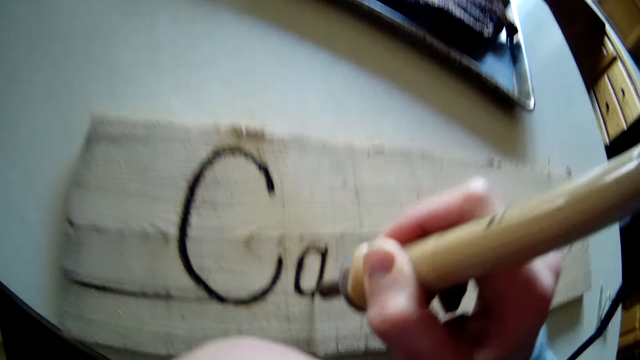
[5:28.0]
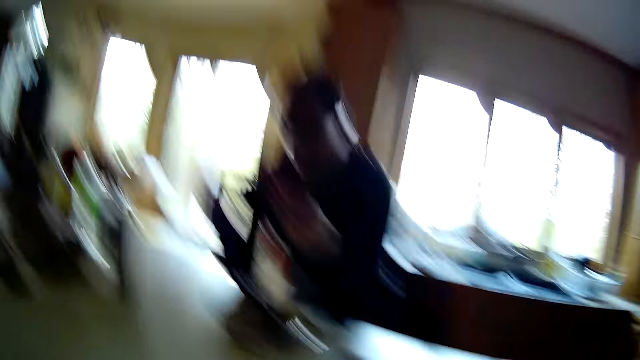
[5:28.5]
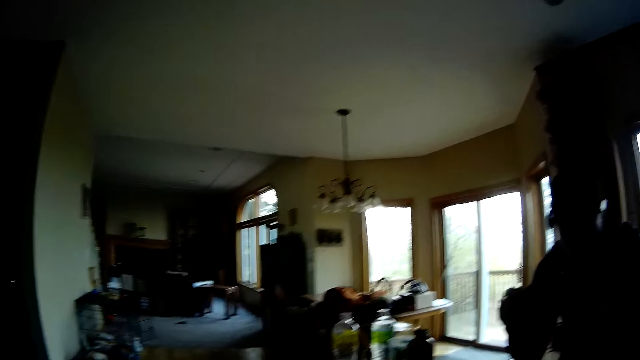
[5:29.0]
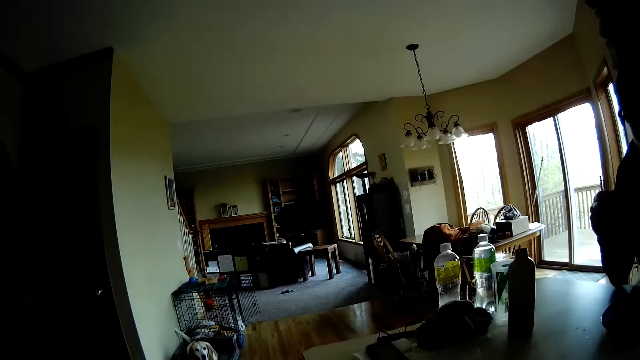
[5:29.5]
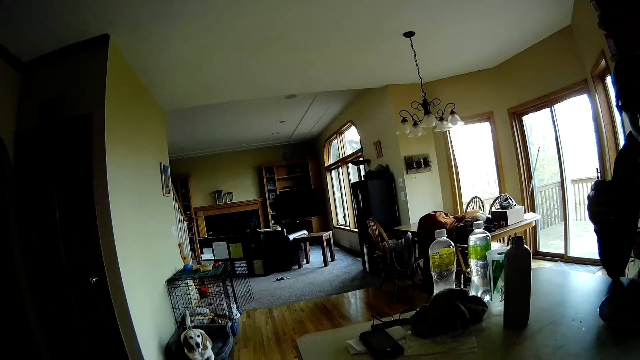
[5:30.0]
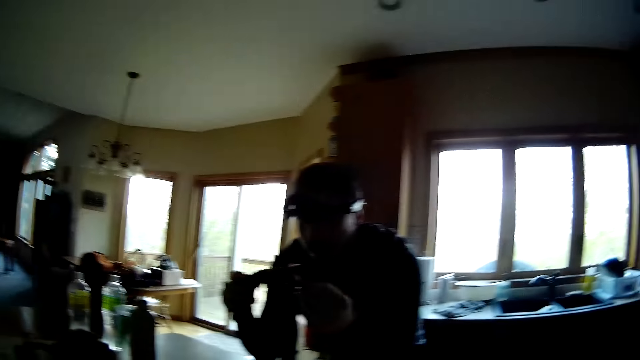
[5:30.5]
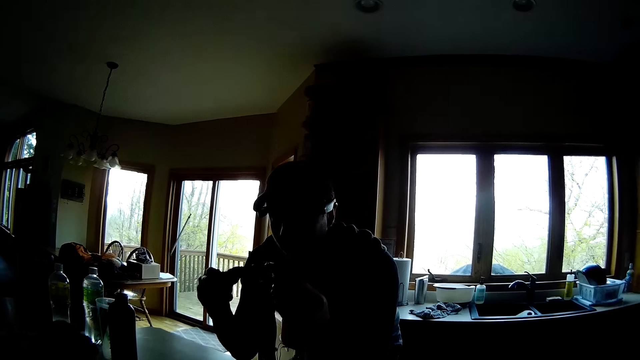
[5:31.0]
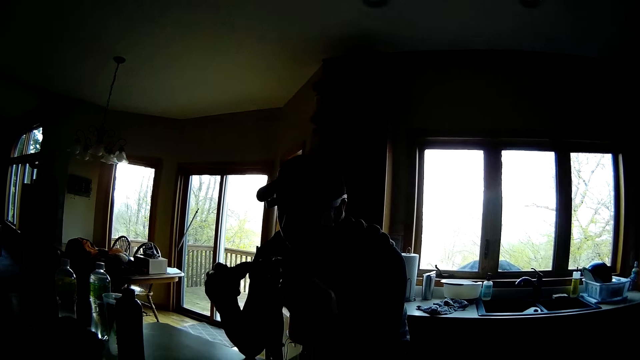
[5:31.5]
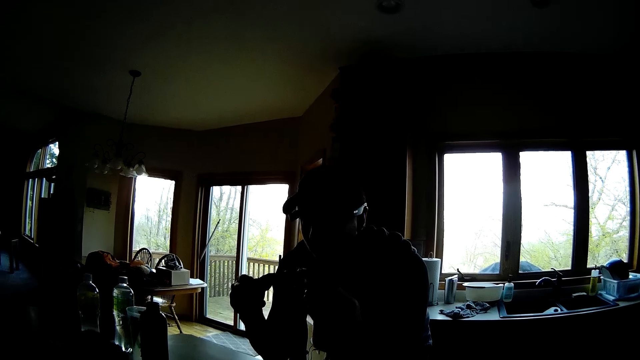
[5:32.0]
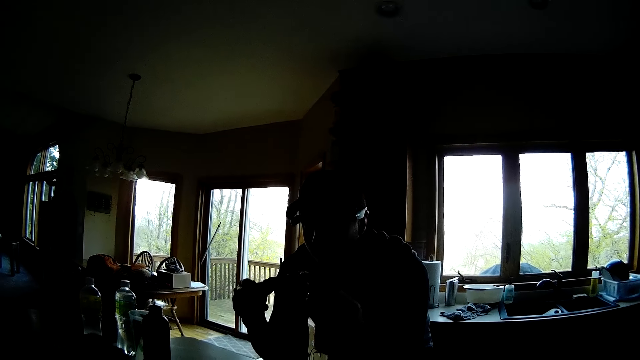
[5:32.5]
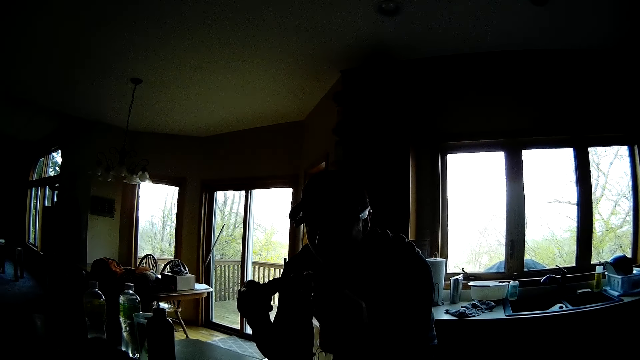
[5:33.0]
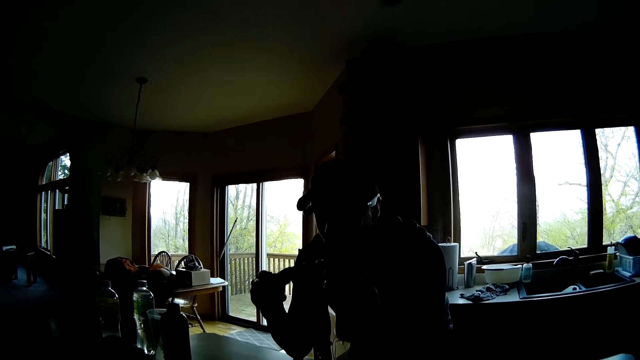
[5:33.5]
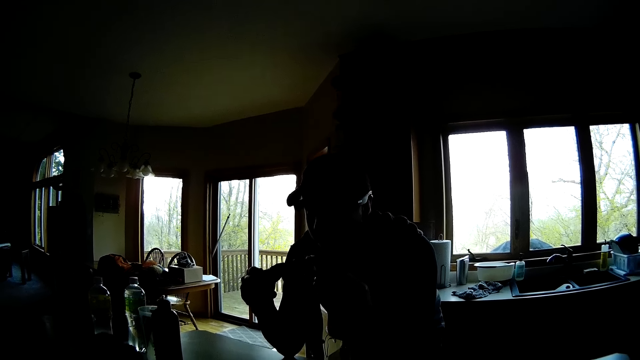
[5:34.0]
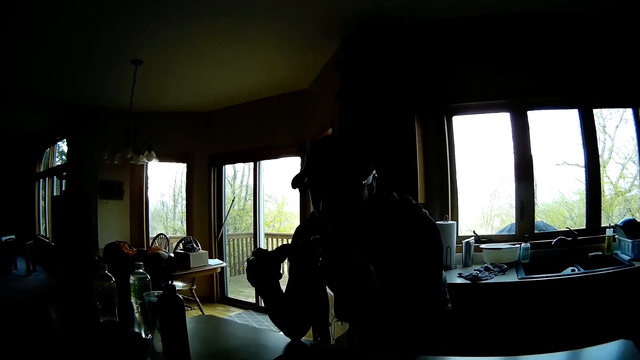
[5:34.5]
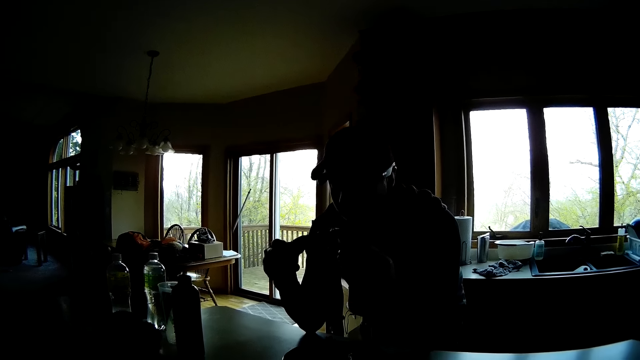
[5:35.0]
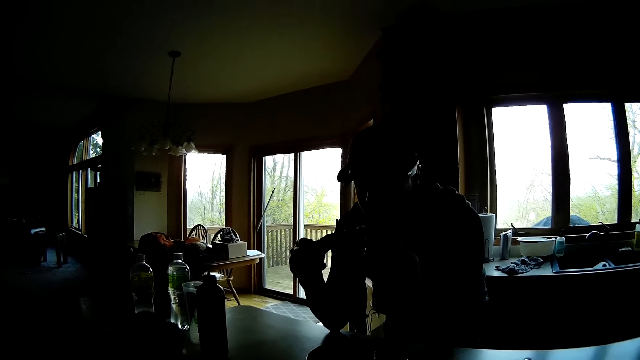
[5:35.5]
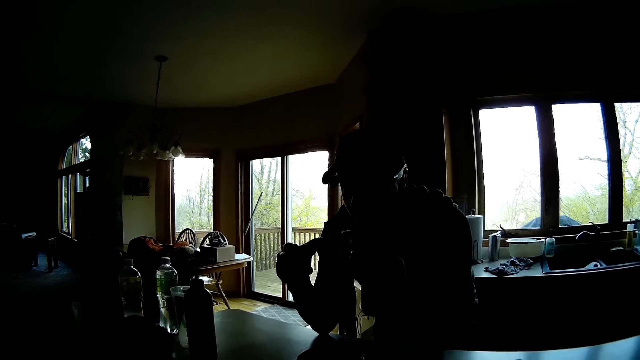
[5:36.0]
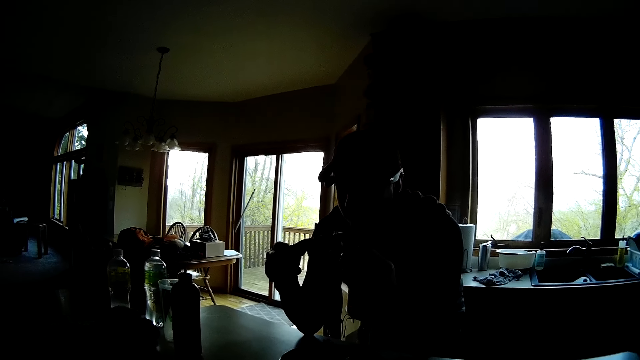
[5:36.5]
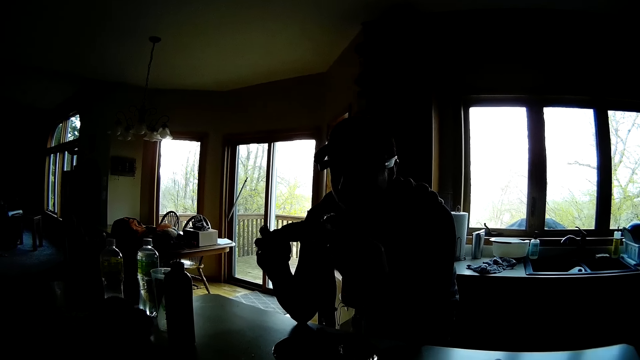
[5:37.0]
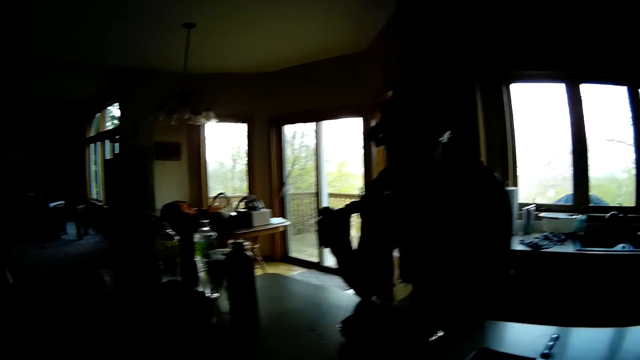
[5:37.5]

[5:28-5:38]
The camera wearer interacts with a man. The man holds meat in his hands. The man nods his head.

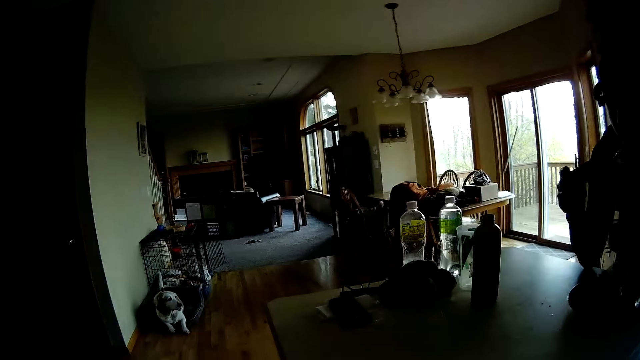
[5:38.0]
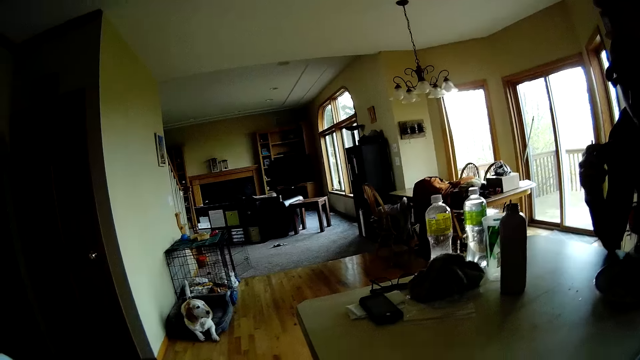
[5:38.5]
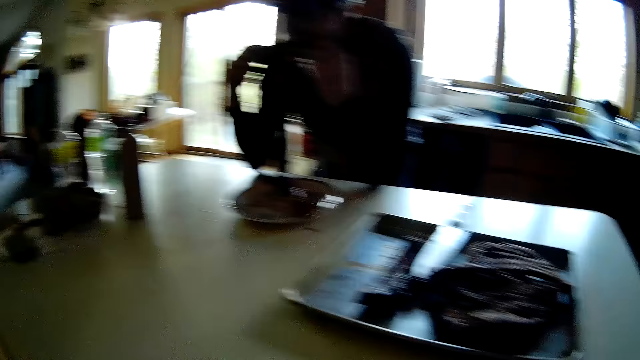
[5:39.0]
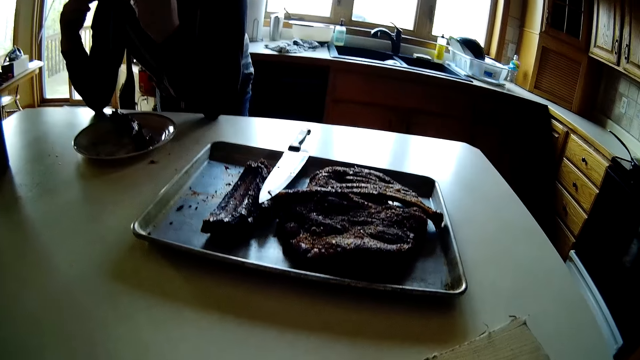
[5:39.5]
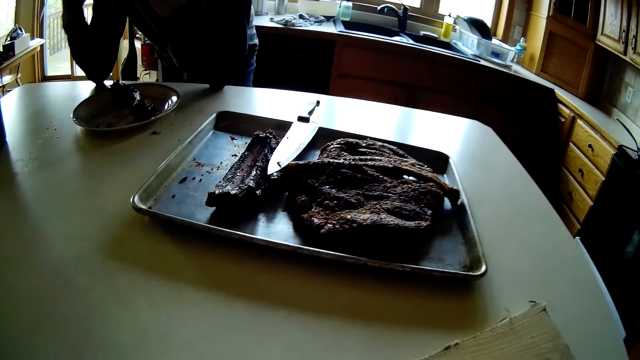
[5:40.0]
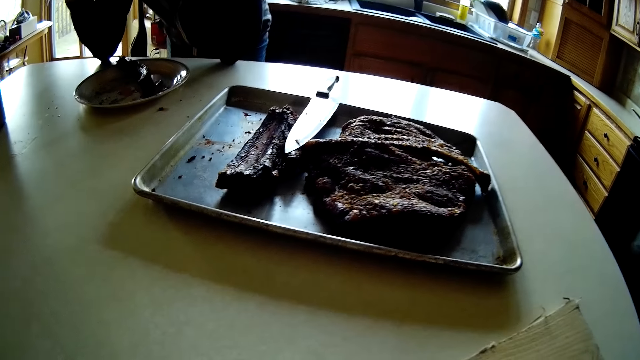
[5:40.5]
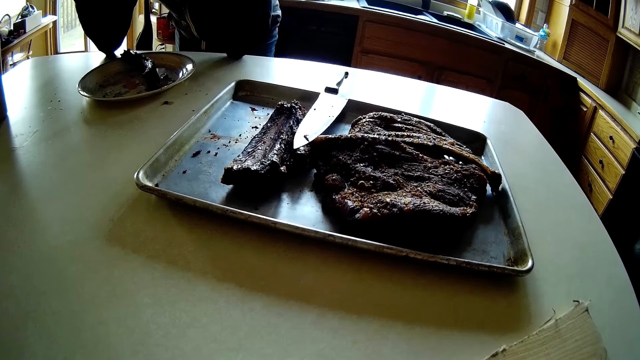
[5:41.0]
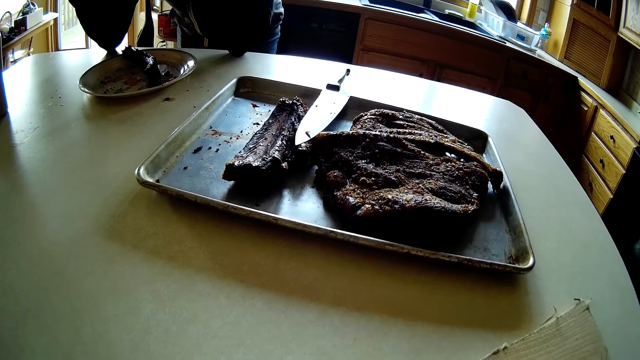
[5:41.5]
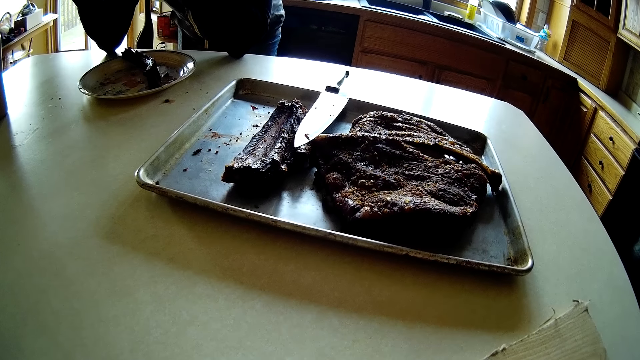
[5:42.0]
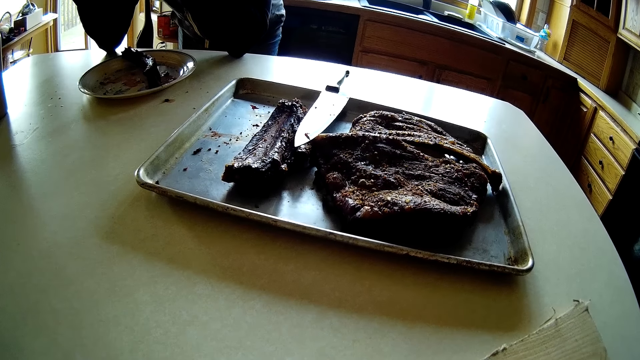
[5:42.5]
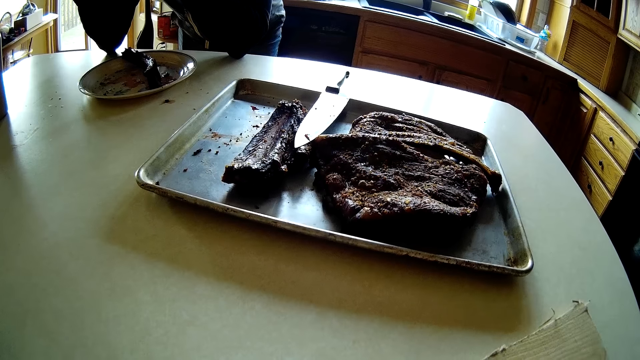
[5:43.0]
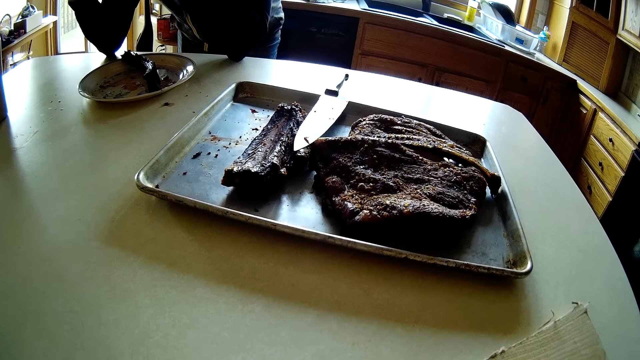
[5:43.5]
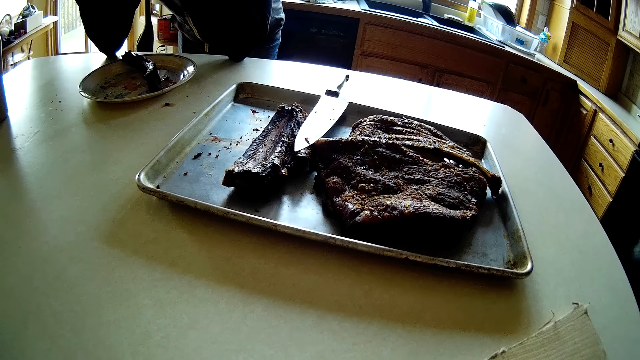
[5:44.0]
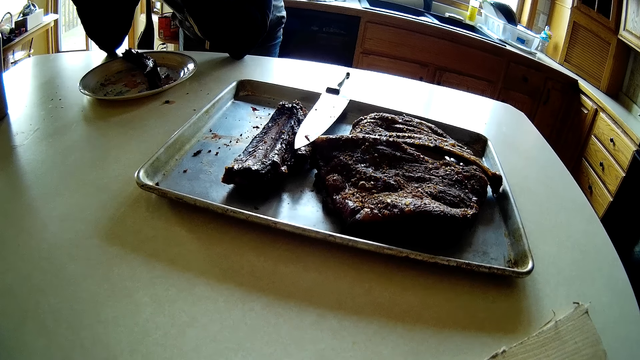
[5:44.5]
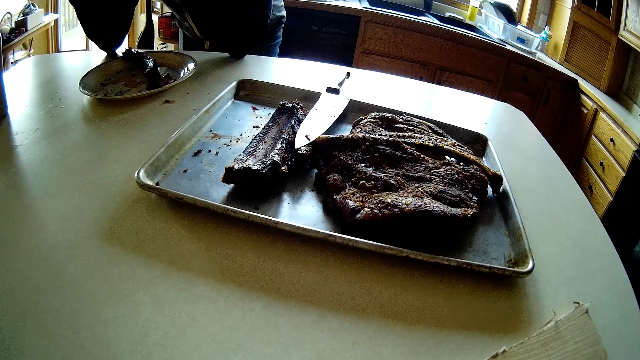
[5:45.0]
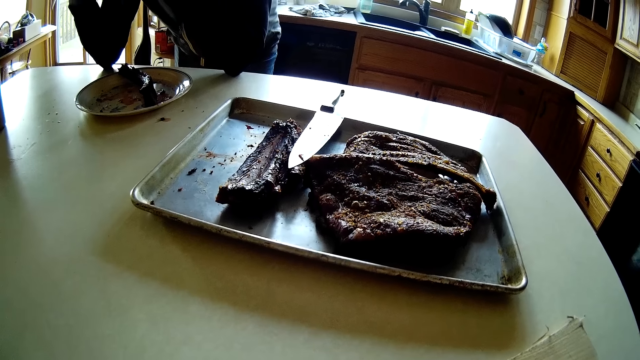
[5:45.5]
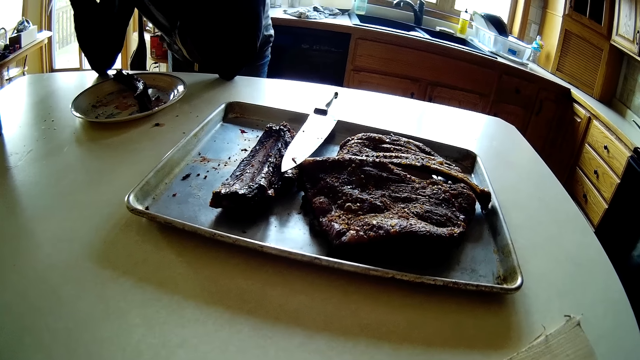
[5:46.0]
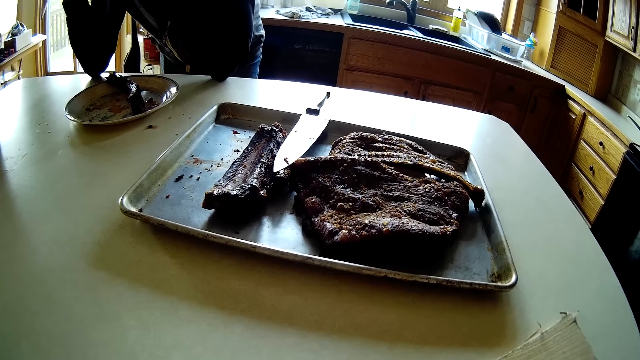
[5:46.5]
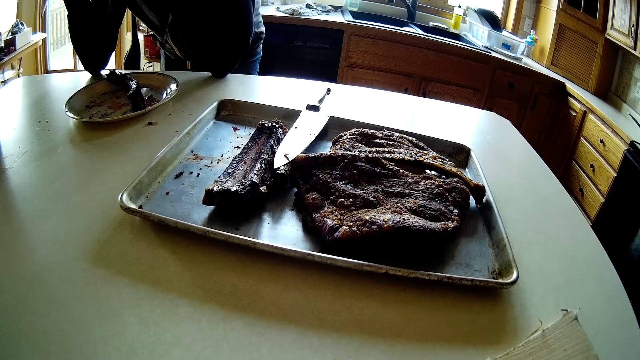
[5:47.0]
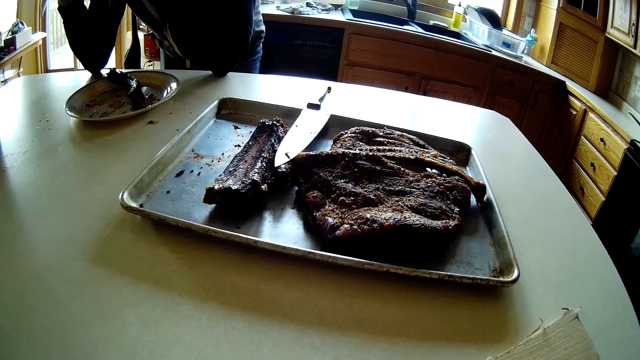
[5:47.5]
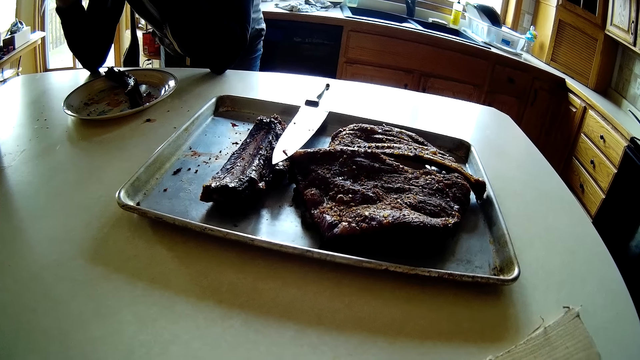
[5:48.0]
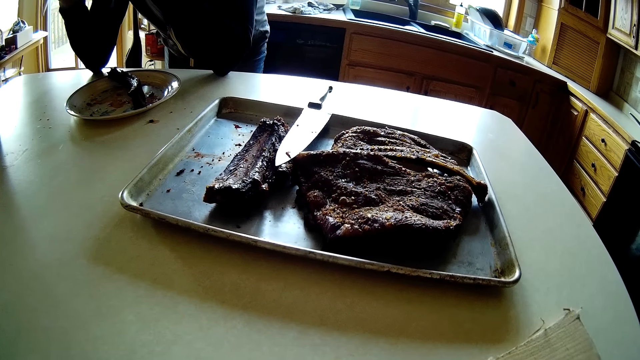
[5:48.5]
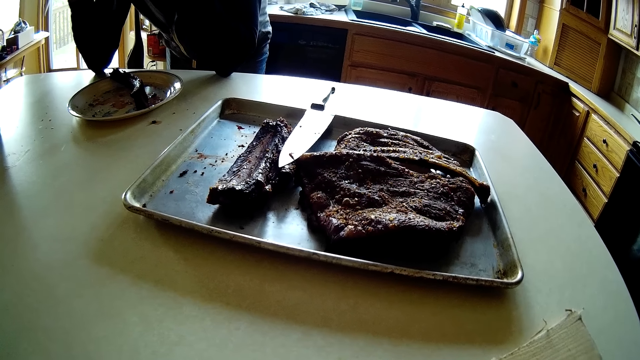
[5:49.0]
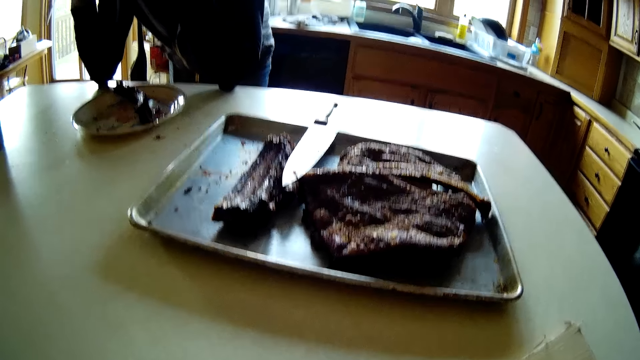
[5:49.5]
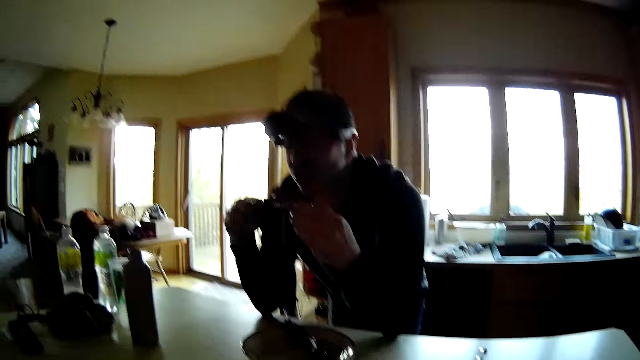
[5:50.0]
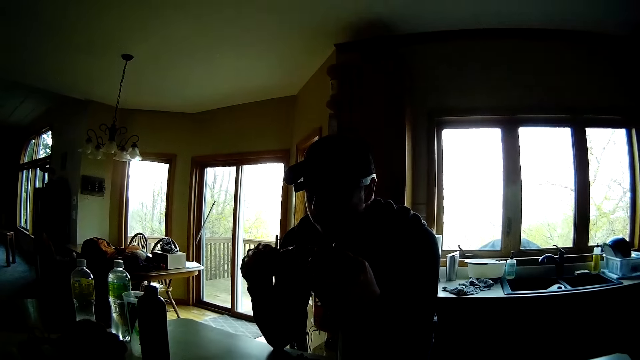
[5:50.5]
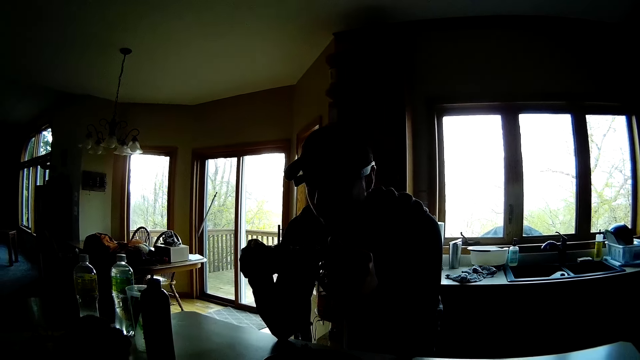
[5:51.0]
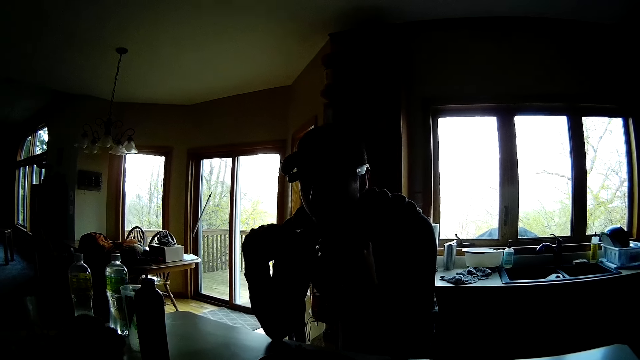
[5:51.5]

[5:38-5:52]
A man eats meat. The man eats the steak in both hands. The man holds the meat in his hands.
